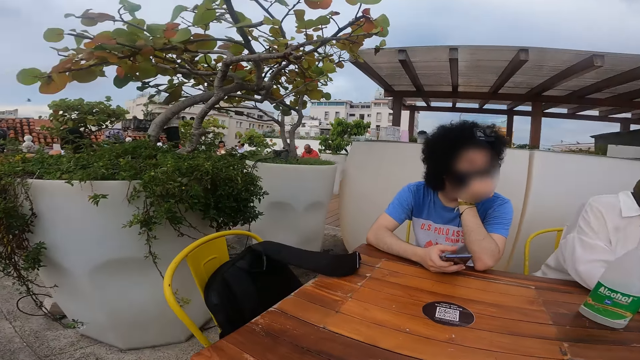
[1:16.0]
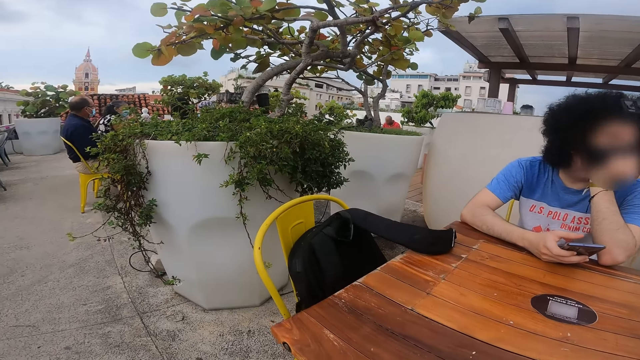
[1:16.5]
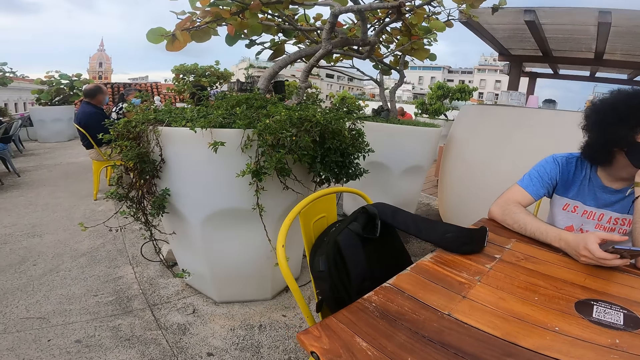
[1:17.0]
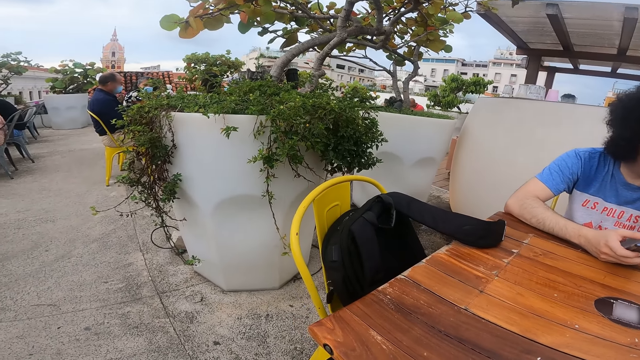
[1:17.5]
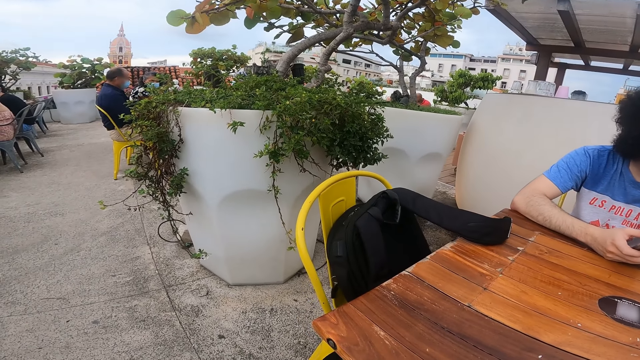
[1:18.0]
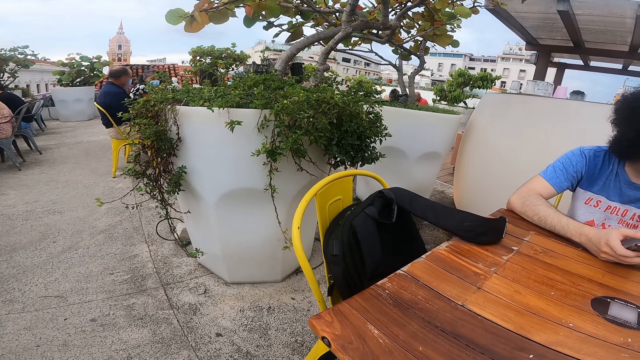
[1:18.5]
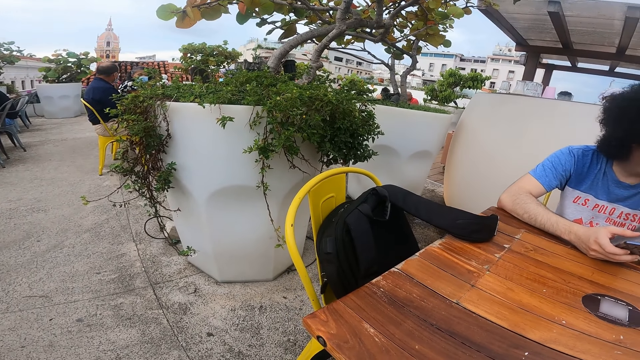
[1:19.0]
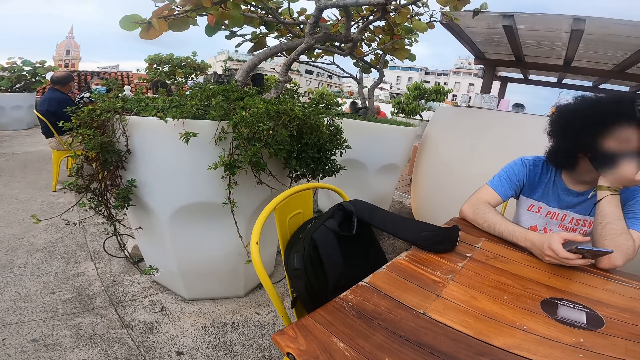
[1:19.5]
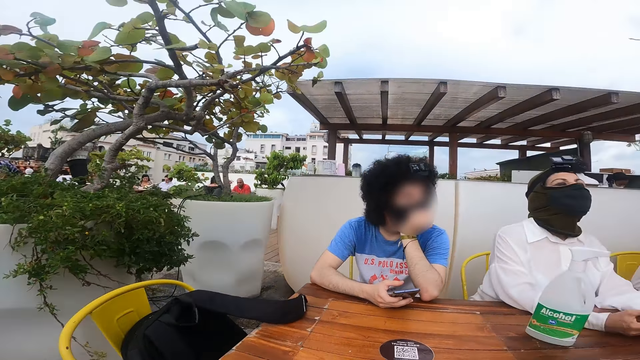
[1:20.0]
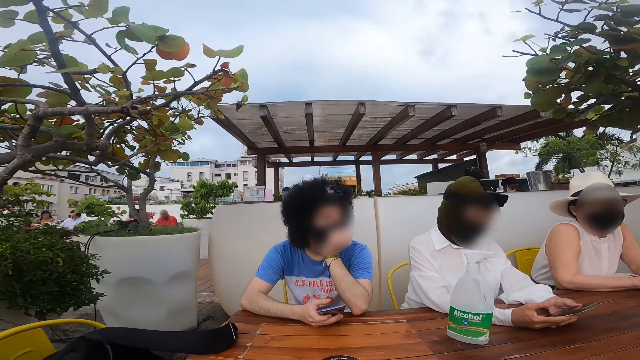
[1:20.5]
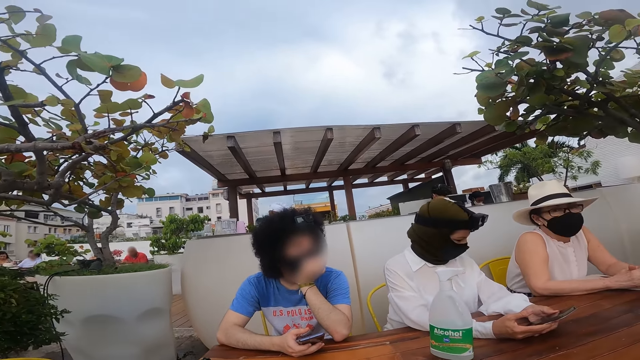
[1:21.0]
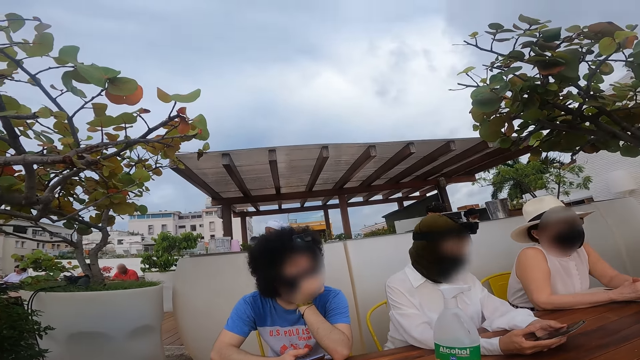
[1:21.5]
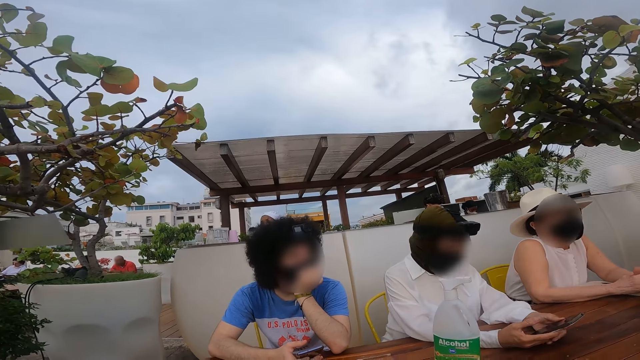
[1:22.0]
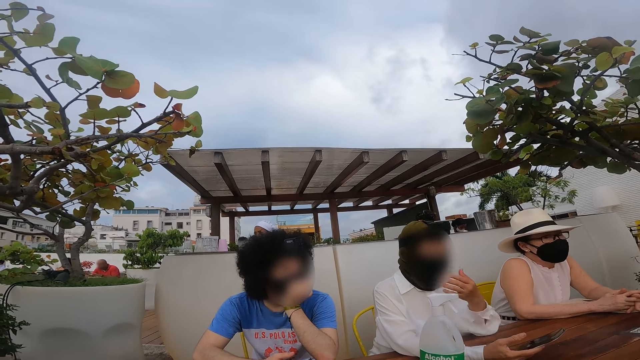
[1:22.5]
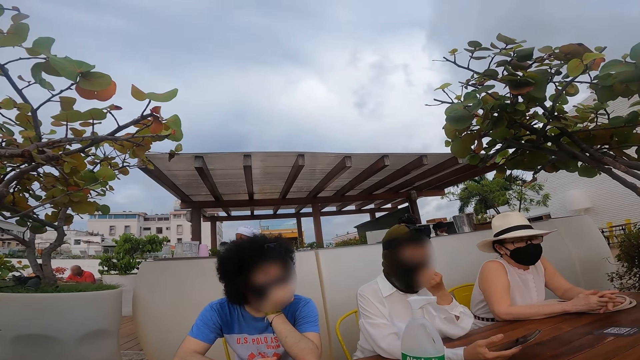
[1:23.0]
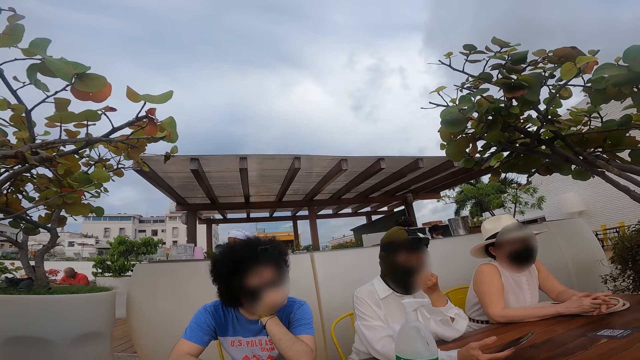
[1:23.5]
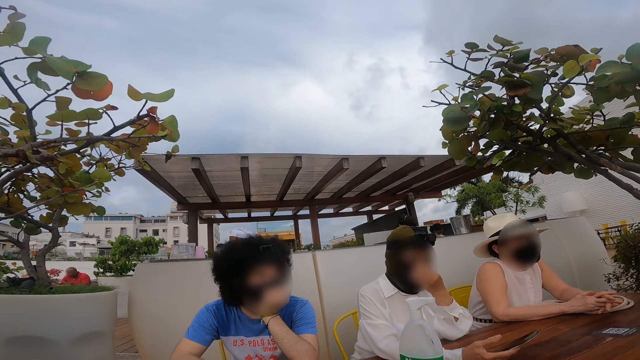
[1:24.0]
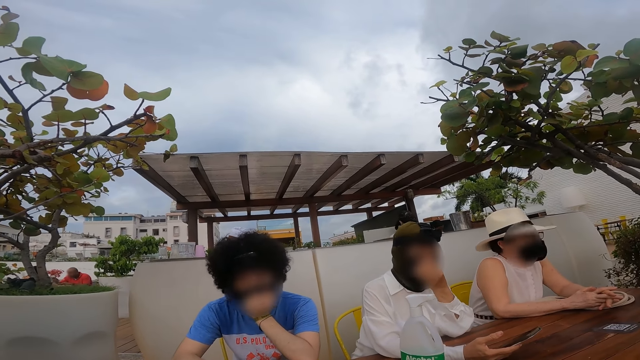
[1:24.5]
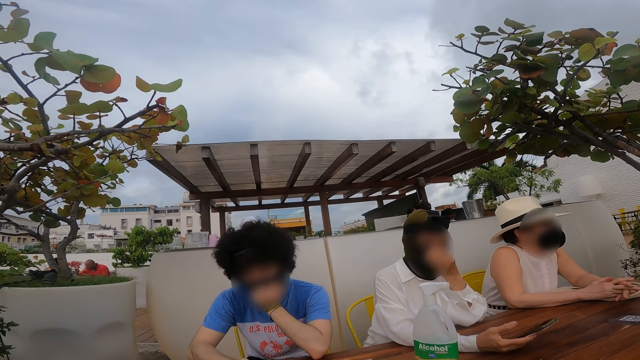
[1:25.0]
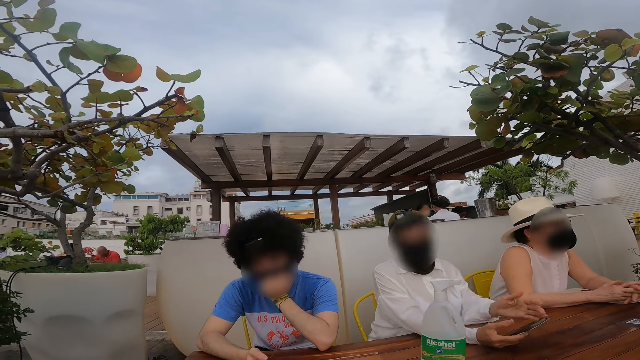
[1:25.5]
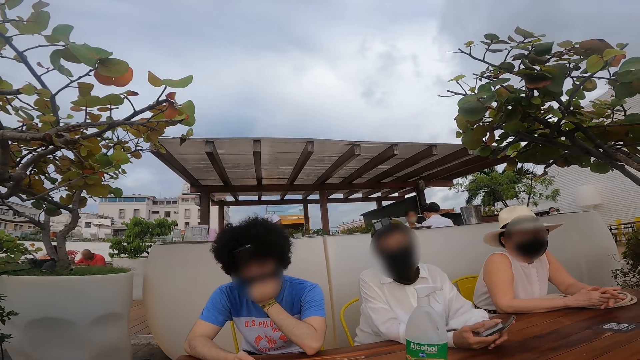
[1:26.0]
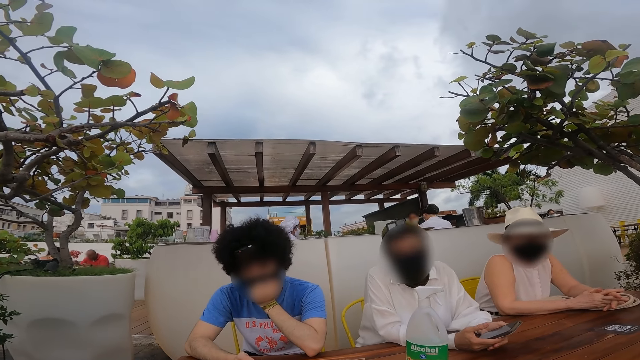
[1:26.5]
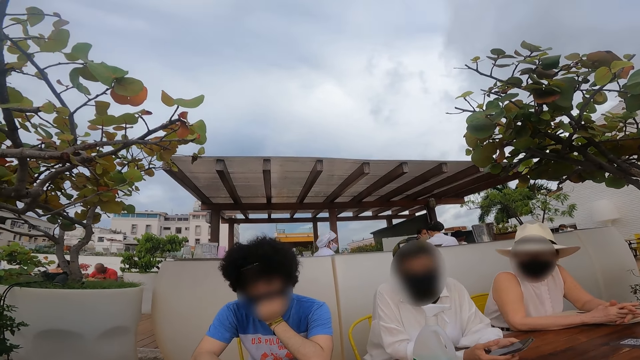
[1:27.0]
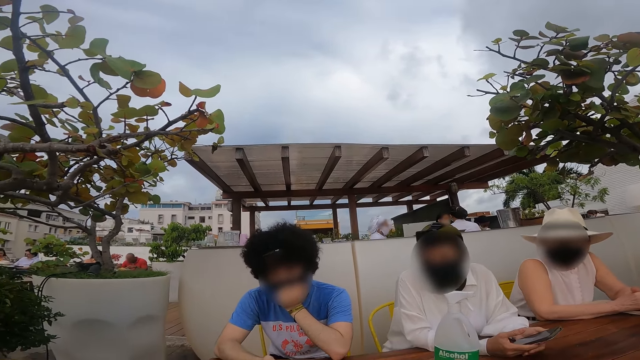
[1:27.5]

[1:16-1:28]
The camera wearer looks around. A person adjusts the mask.

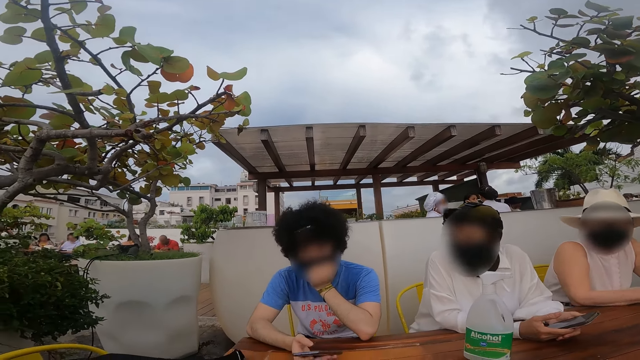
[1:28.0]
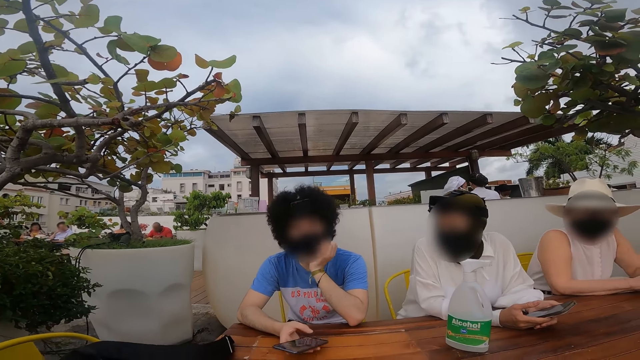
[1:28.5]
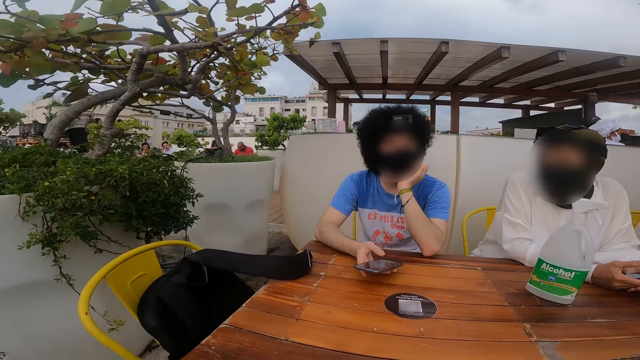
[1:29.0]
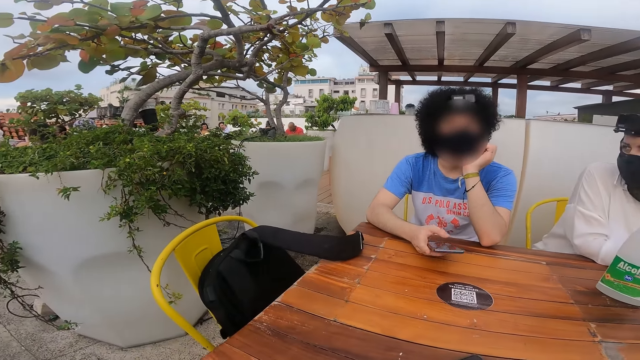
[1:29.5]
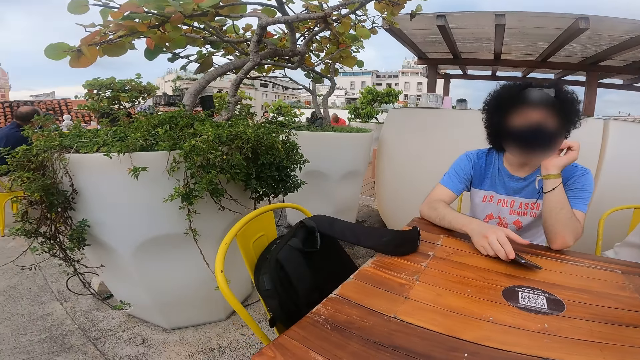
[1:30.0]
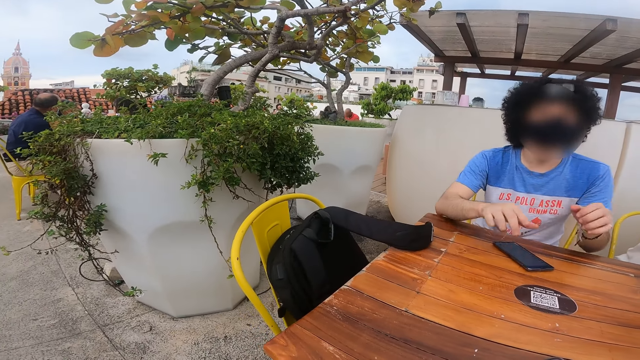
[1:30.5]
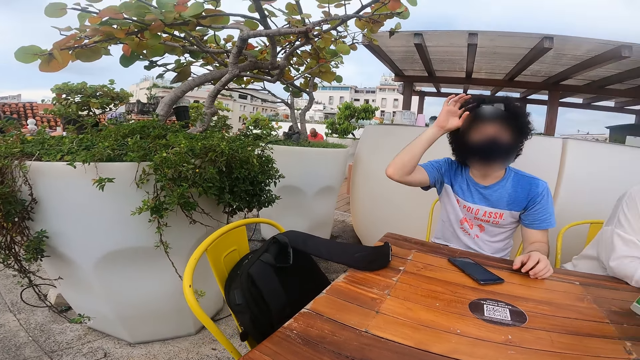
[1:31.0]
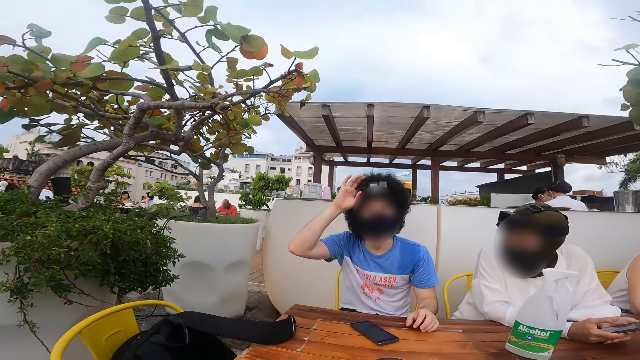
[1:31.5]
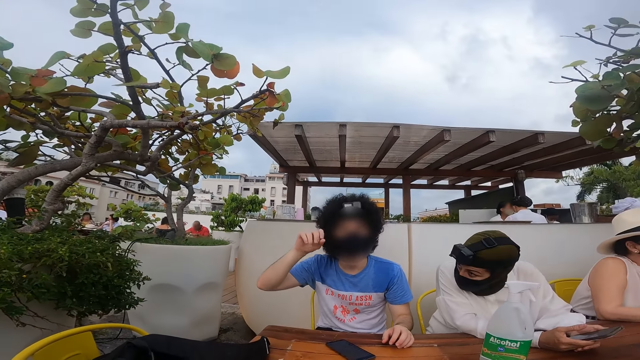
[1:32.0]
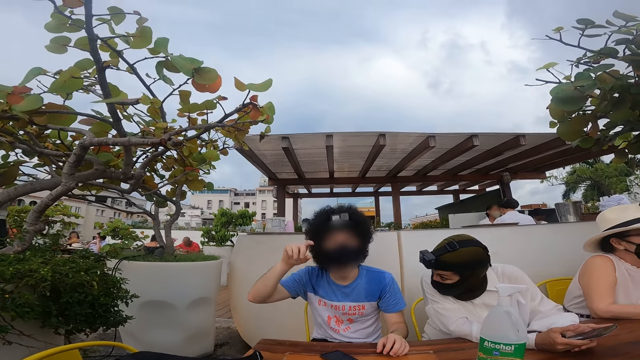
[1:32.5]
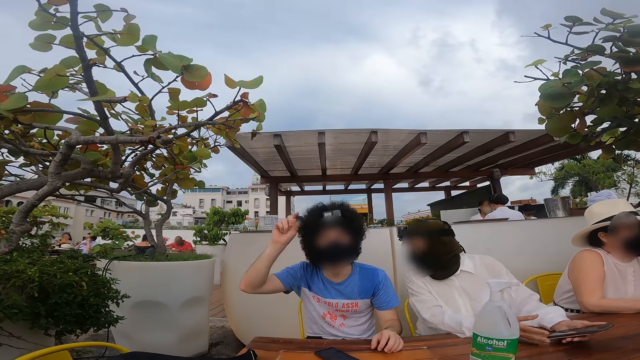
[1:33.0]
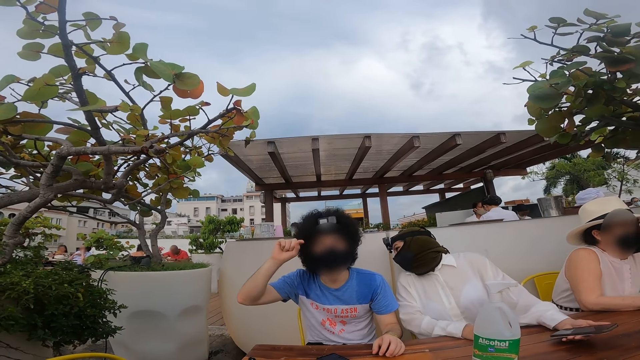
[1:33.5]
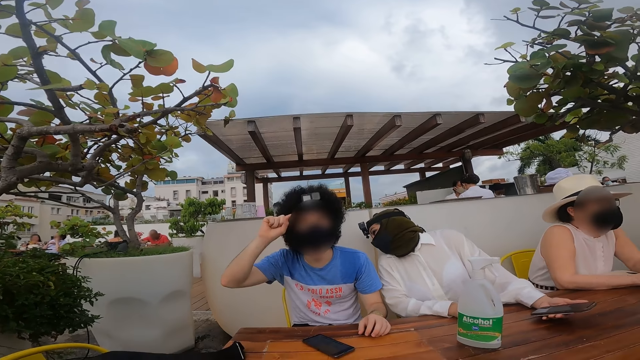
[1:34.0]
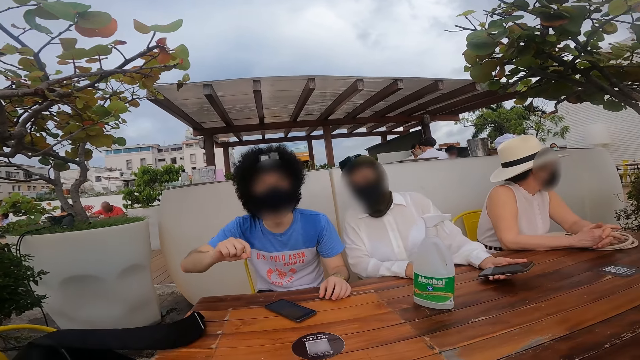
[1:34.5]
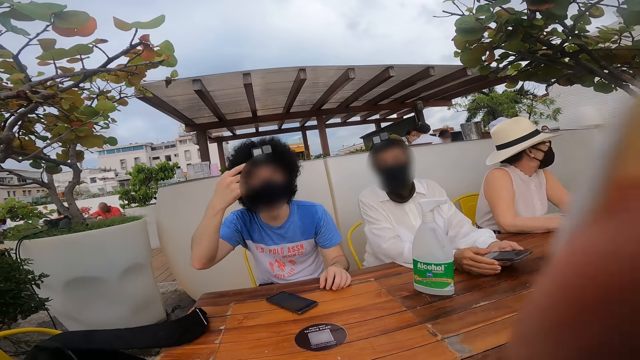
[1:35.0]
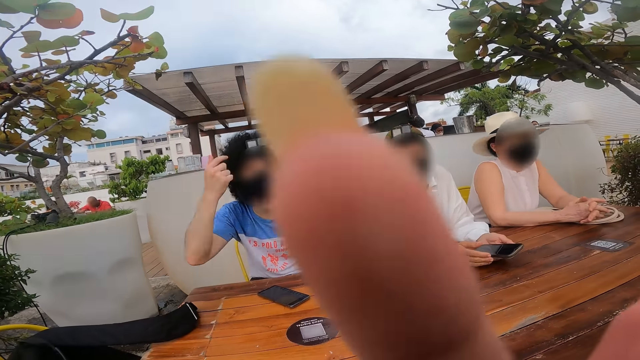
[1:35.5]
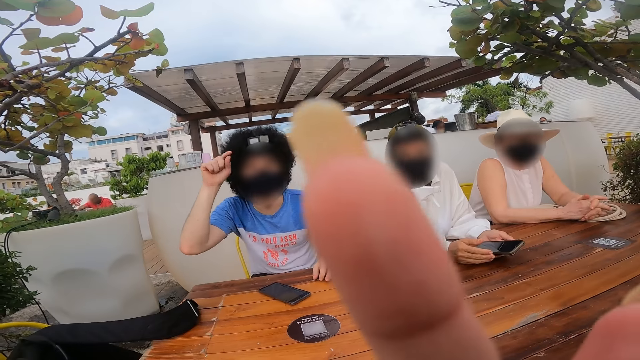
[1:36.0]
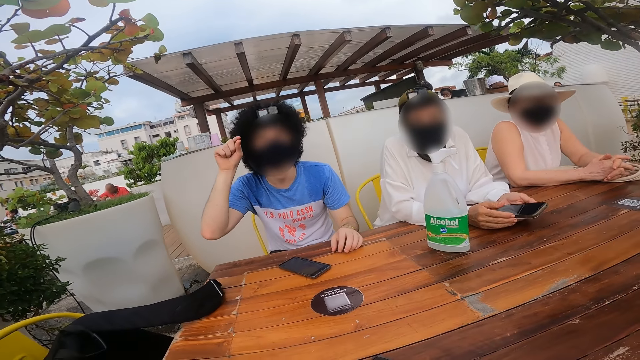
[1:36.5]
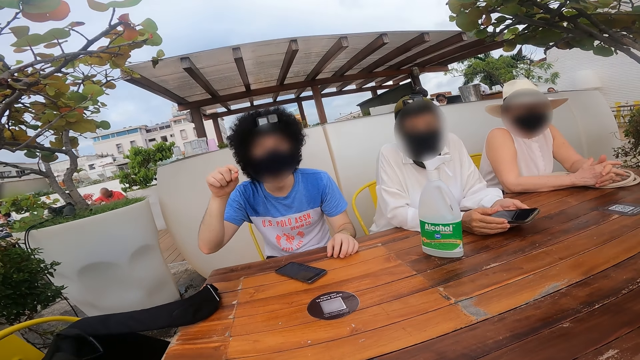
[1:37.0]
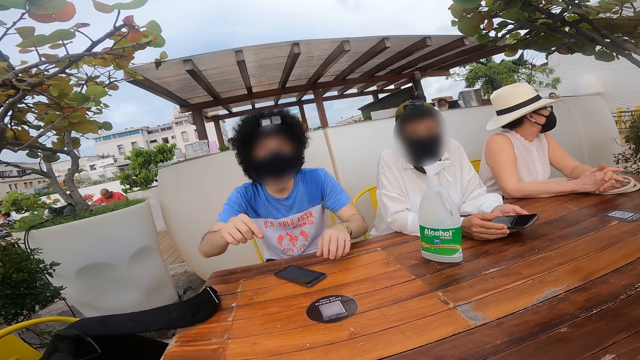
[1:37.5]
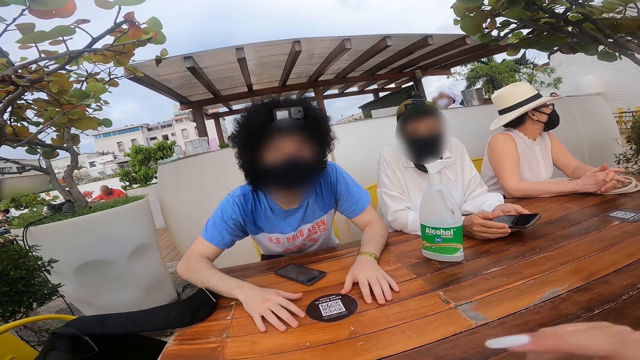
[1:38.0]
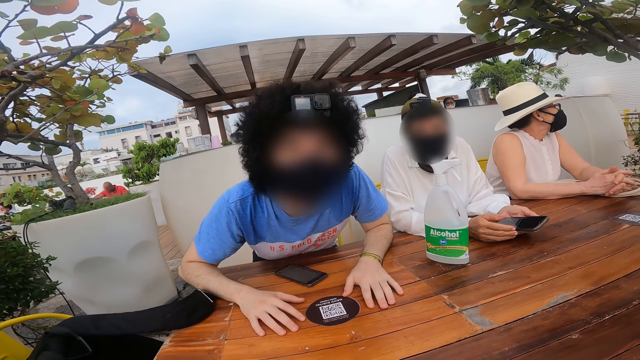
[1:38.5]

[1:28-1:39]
A person puts the phone on the table and adjusts the camera. The camera wearer lifts her finger. She interacts with the person.
